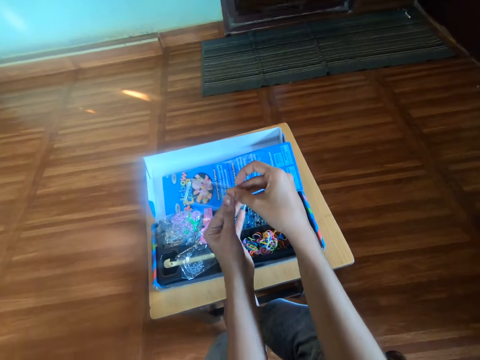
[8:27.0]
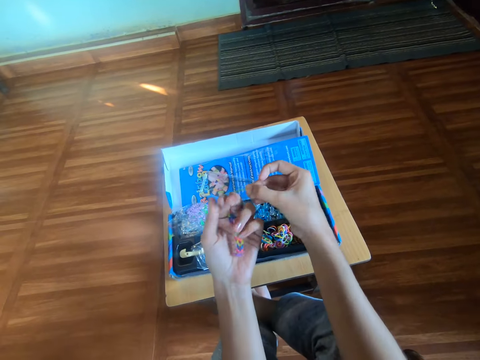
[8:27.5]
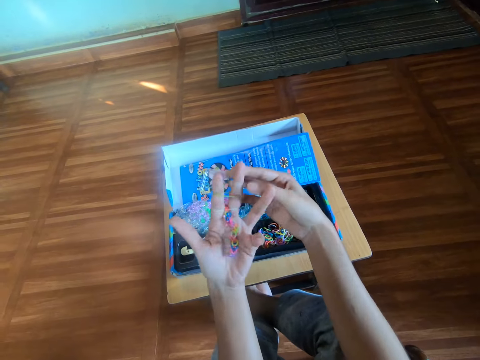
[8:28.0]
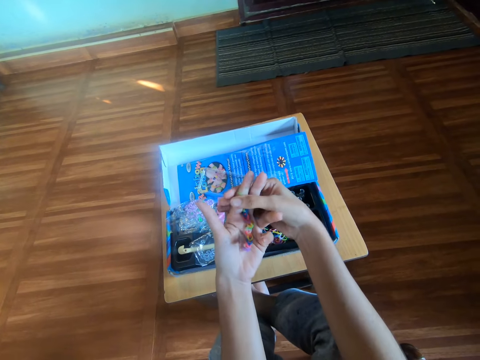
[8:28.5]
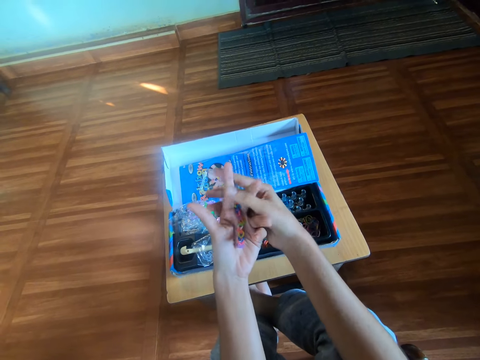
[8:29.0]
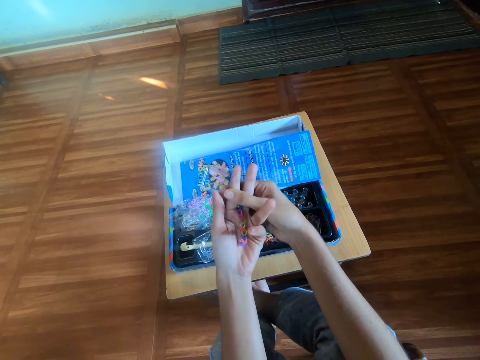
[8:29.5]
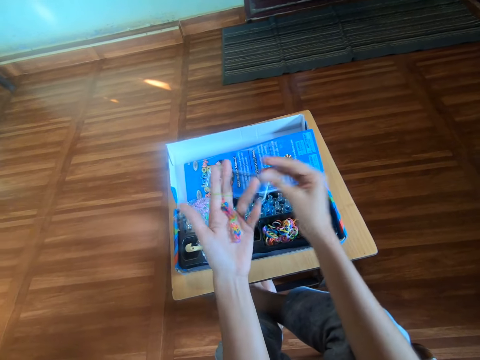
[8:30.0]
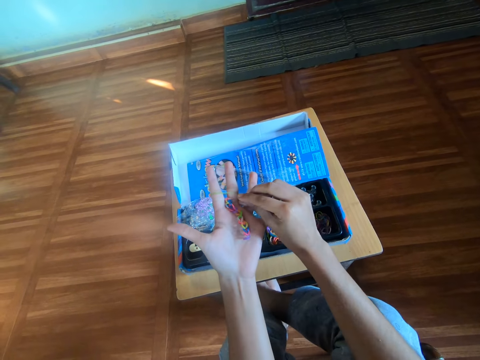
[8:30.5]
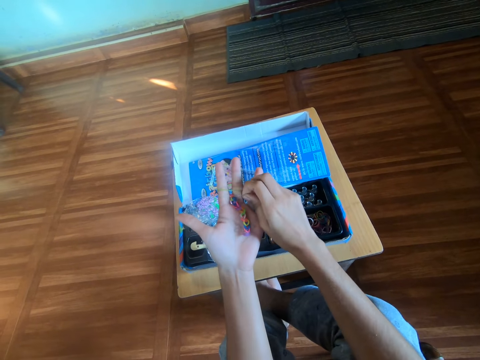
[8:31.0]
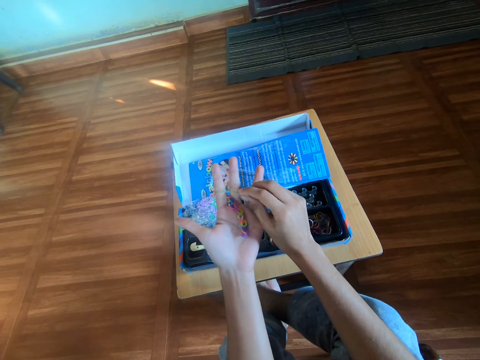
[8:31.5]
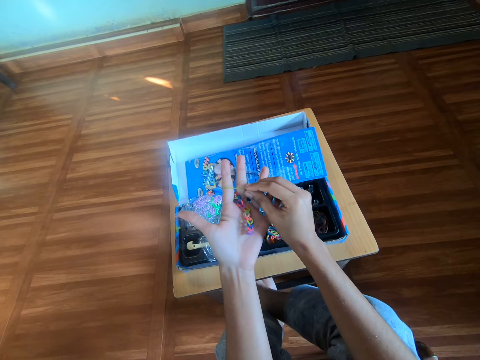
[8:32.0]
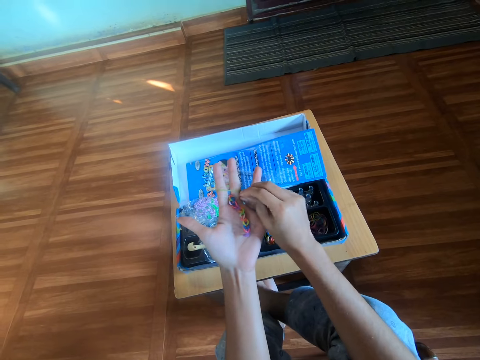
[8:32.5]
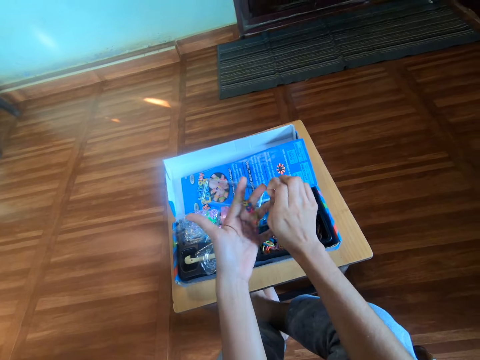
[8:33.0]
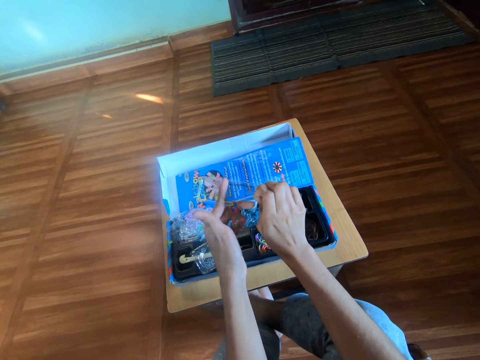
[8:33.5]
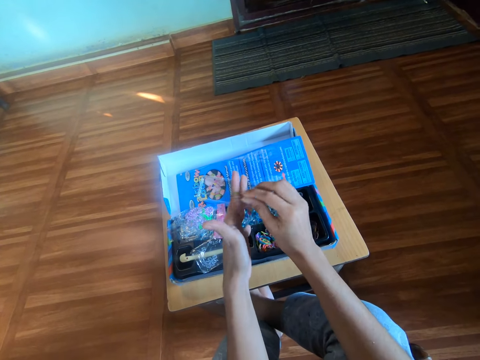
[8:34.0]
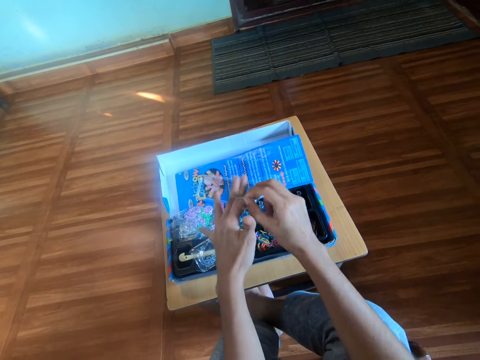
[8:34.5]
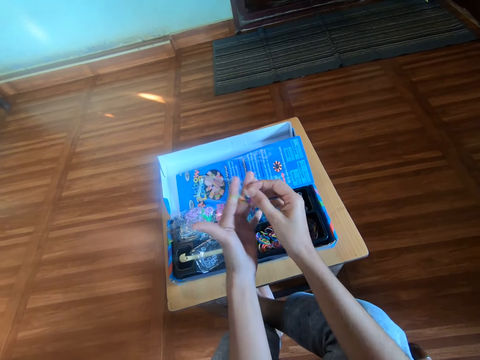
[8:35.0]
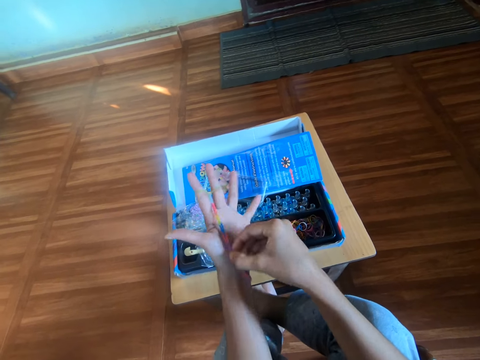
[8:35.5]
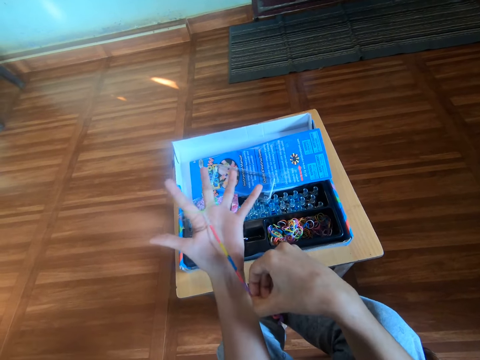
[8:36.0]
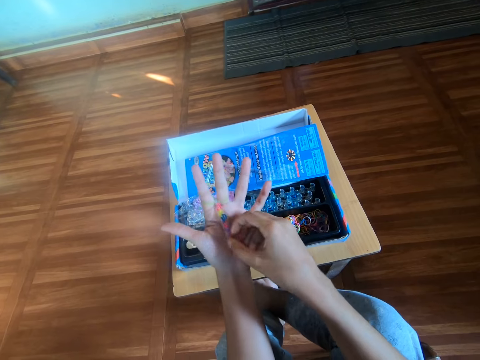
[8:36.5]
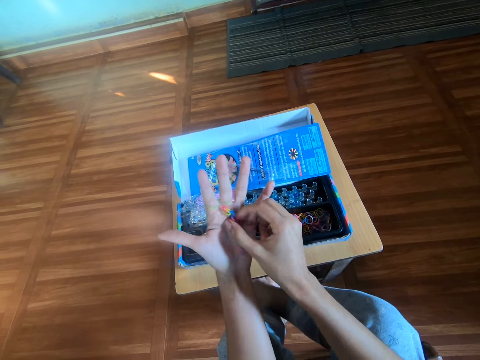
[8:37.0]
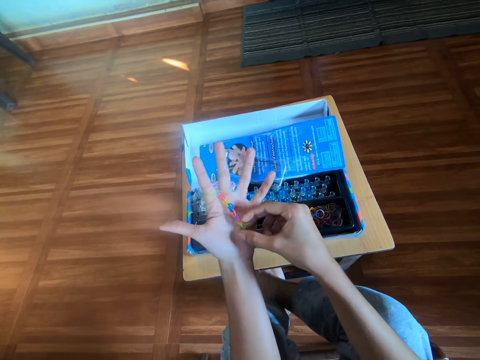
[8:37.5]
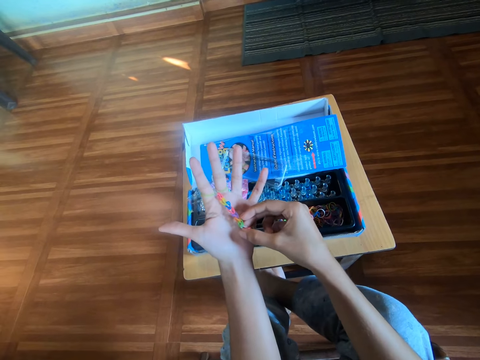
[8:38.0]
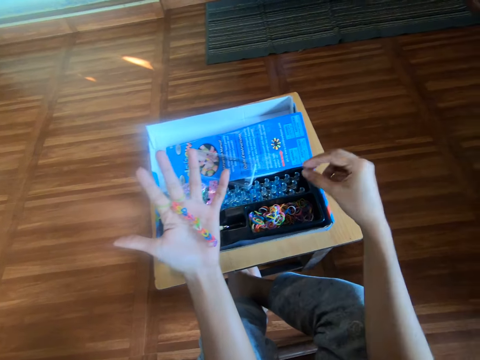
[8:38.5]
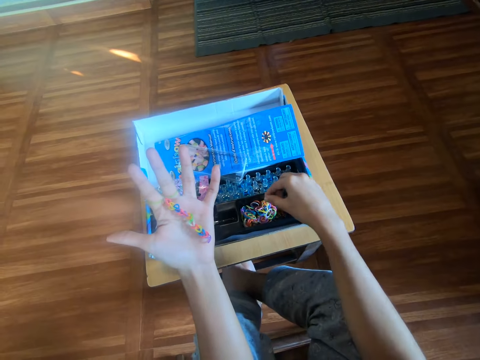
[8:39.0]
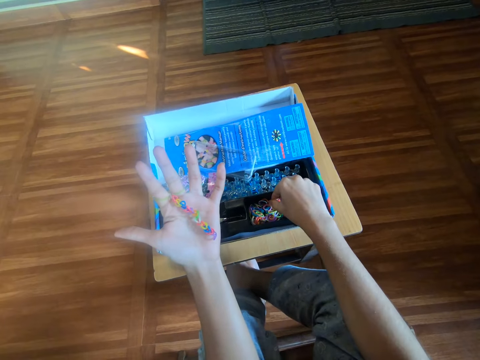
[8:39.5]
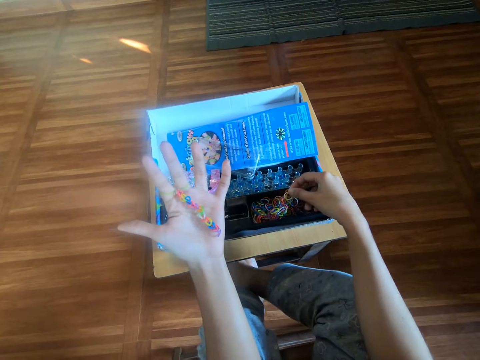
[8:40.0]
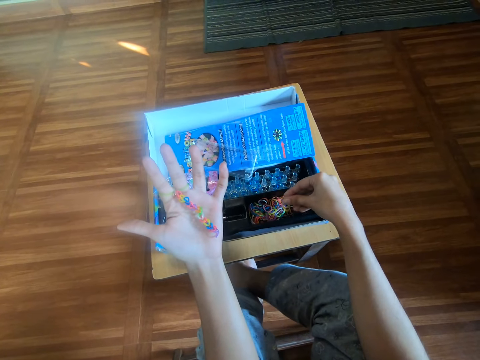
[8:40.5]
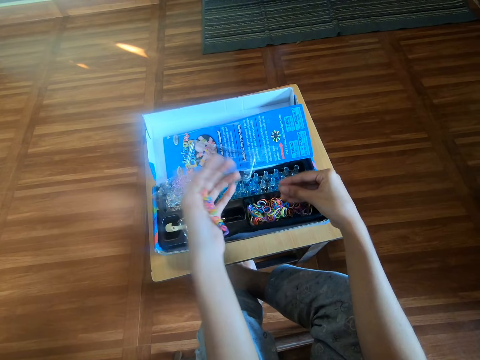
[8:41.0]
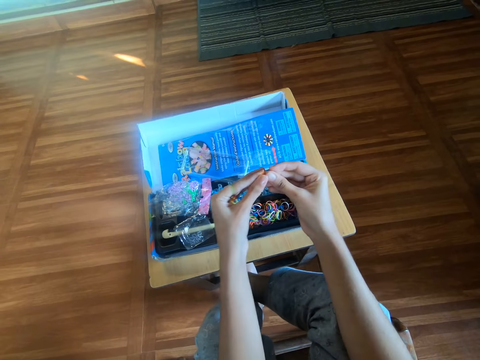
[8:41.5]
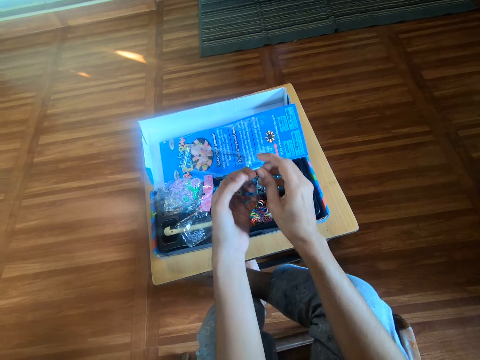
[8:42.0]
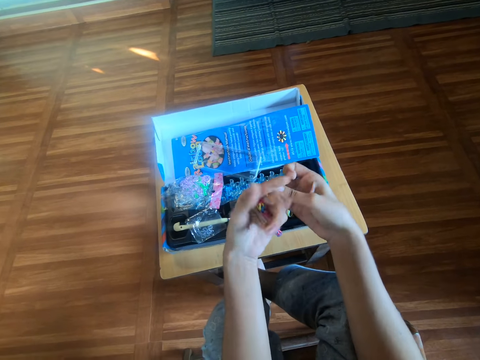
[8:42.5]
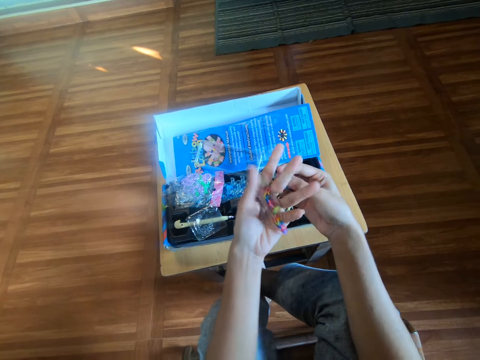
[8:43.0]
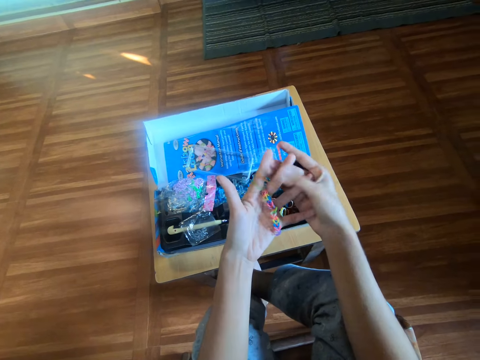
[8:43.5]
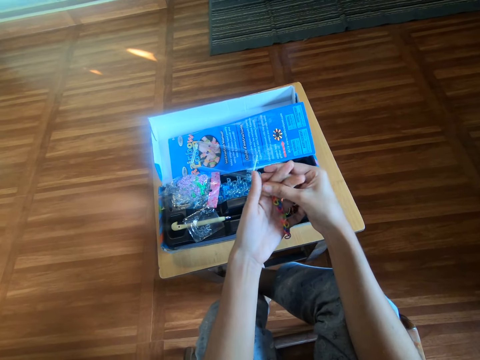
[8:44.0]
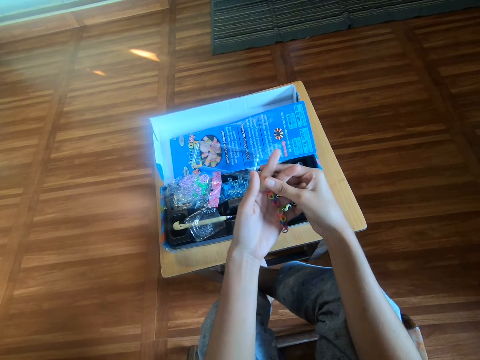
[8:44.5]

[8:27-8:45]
The camera wearer makes the rubber craft on his left hand with the rubber band in his right hand. He puts rubber on the hands. He makes a rubber bands bracelet by hands. He stretches the rubber band bracelet. He picks another rubber band from the black plastic with his right hand. He makes the rubber craft on his left hand with the rubber band in his right hand. He puts the rubber band on the hands.

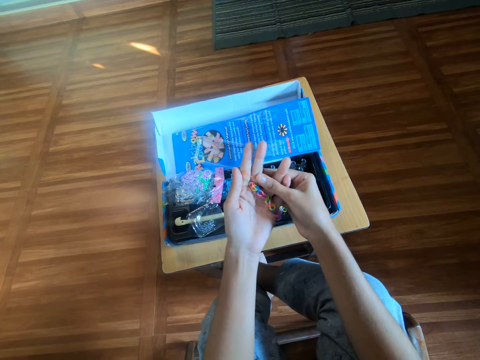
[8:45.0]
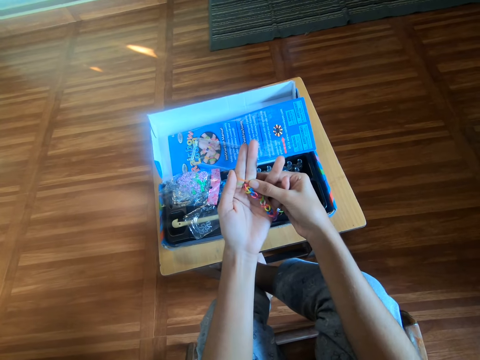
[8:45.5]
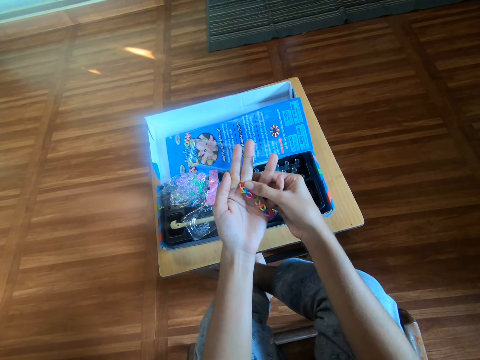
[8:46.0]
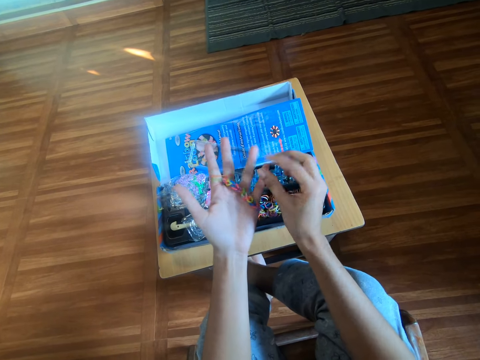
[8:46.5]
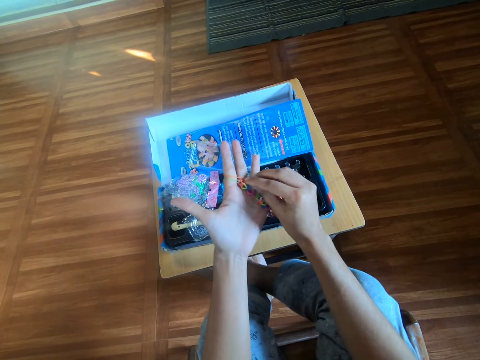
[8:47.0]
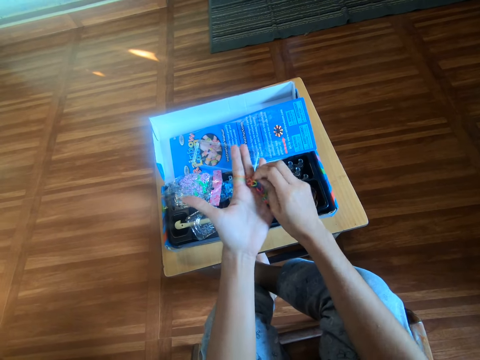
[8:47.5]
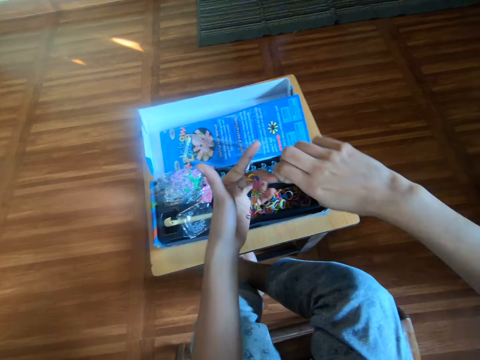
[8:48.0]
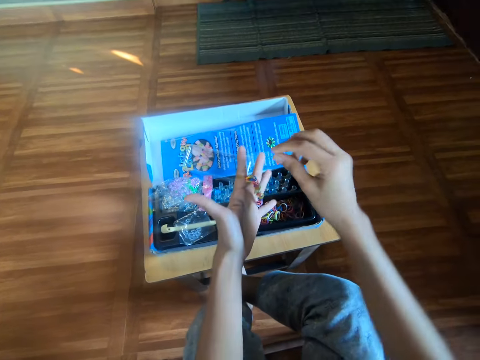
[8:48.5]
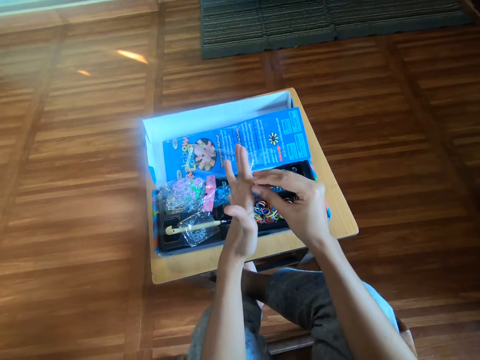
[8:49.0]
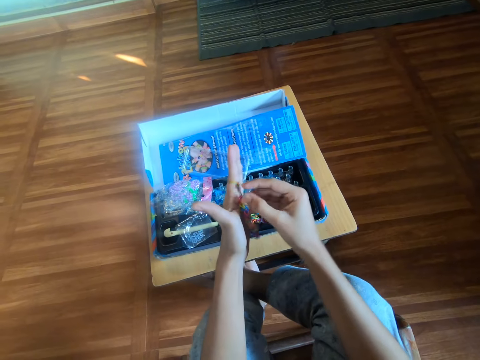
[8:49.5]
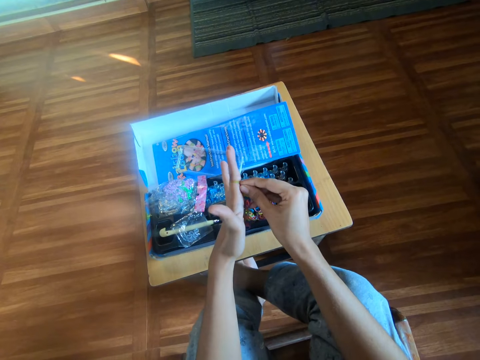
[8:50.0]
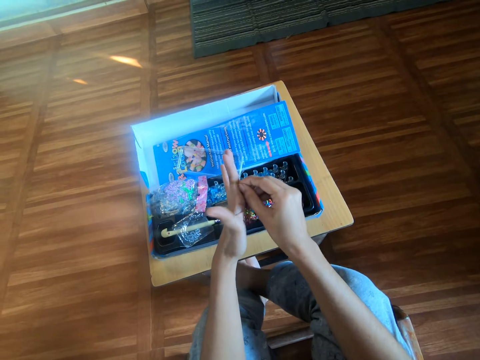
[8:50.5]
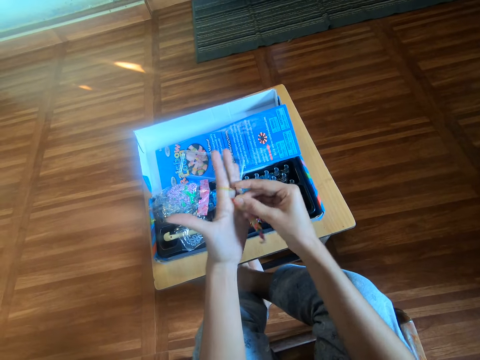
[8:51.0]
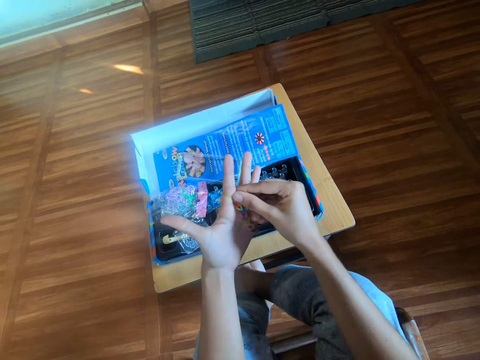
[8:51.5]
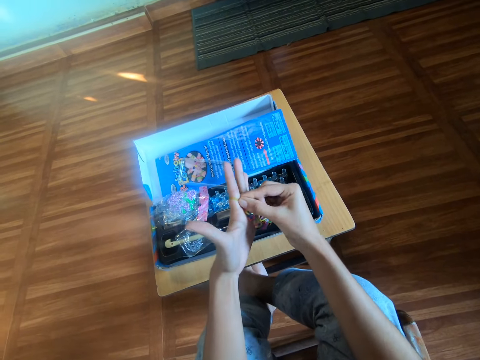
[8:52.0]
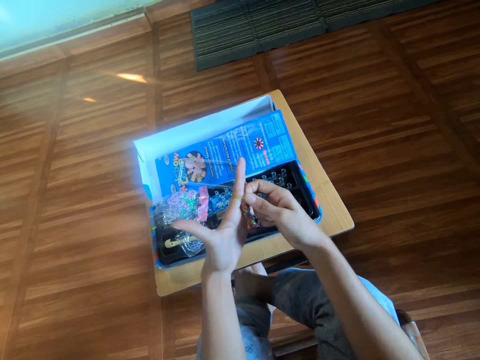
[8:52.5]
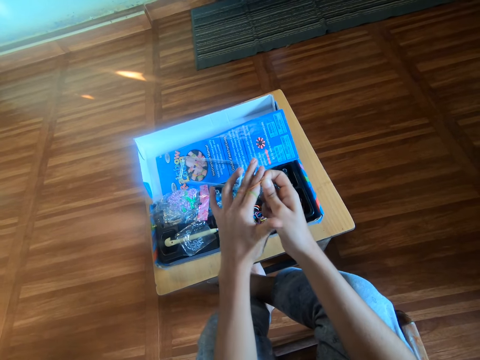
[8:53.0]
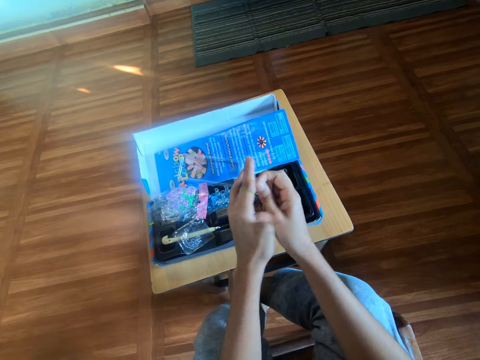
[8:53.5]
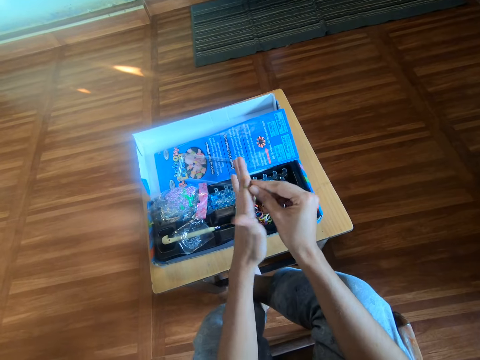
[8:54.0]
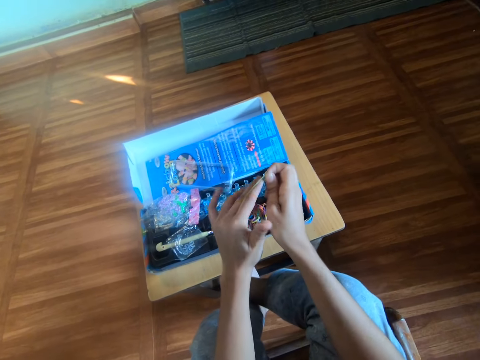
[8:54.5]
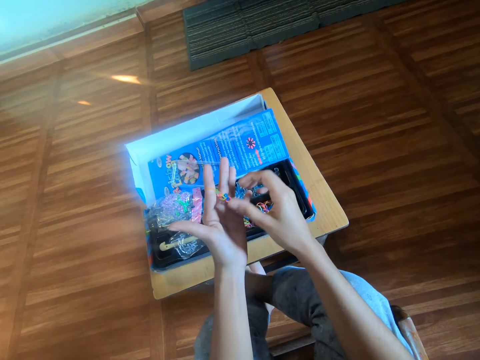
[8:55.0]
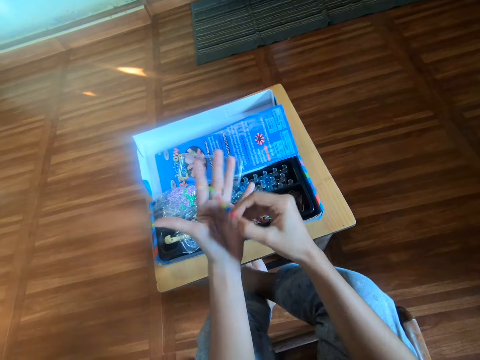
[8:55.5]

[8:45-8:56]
The camera wearer makes a rubber bands bracelet by hands.
